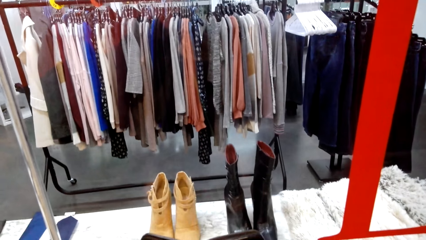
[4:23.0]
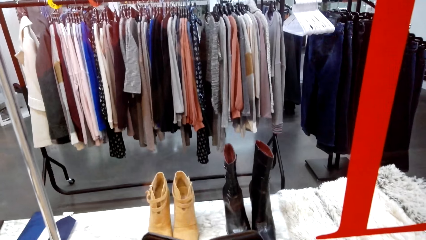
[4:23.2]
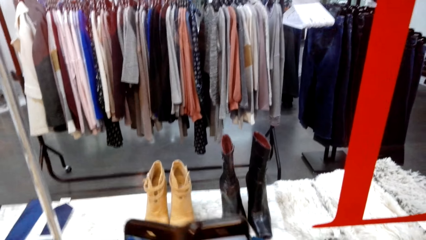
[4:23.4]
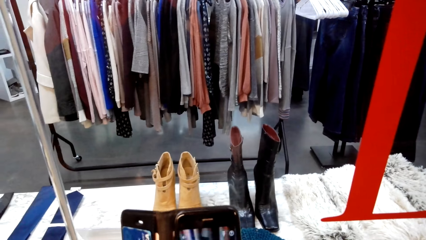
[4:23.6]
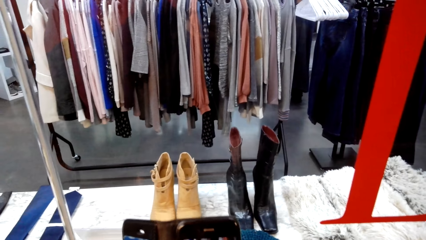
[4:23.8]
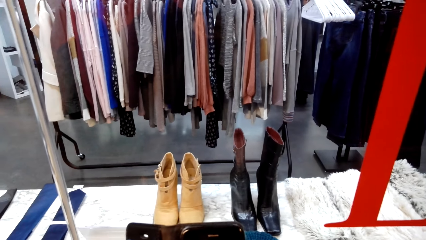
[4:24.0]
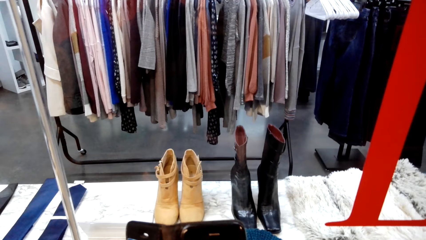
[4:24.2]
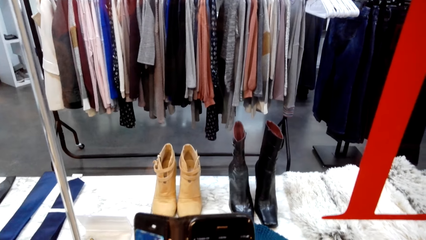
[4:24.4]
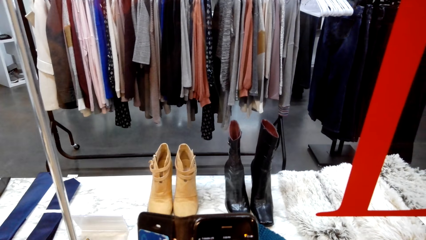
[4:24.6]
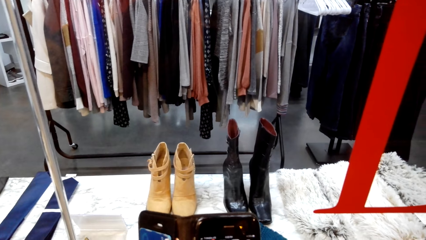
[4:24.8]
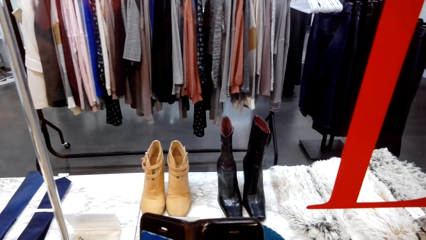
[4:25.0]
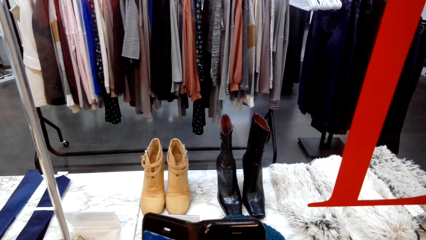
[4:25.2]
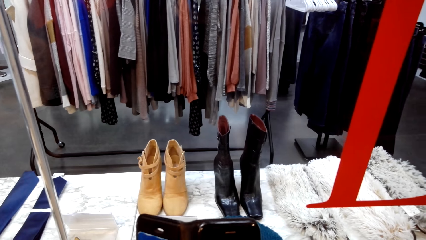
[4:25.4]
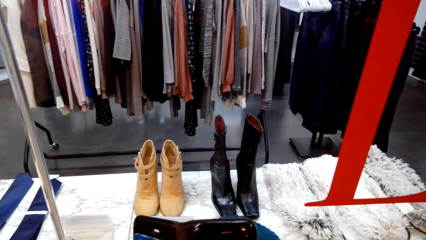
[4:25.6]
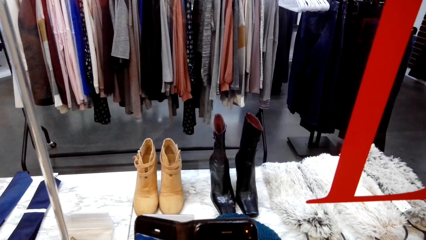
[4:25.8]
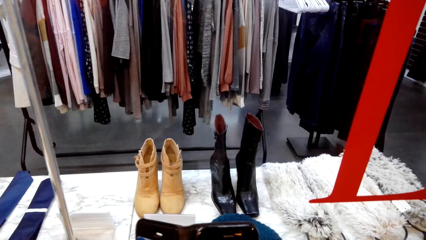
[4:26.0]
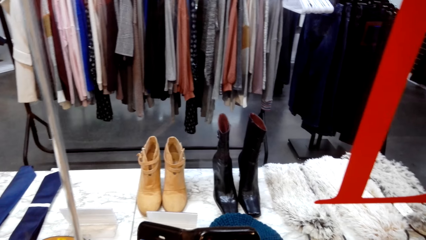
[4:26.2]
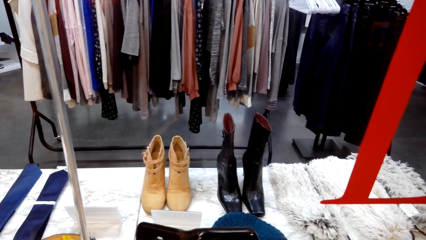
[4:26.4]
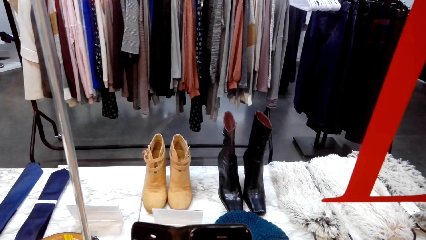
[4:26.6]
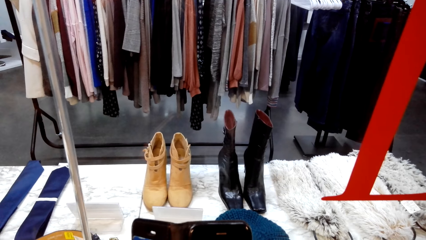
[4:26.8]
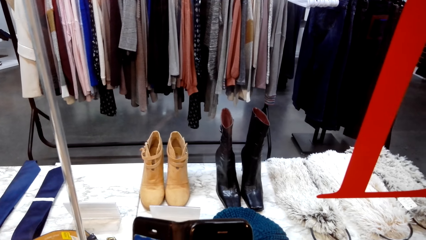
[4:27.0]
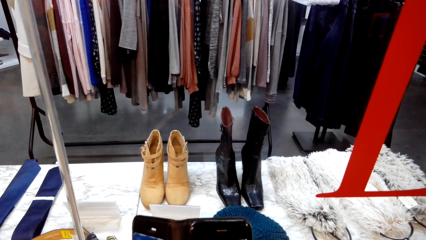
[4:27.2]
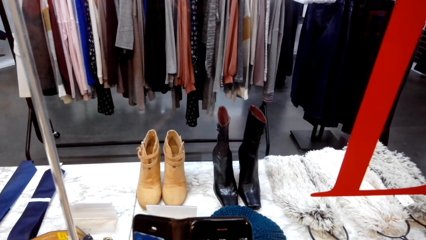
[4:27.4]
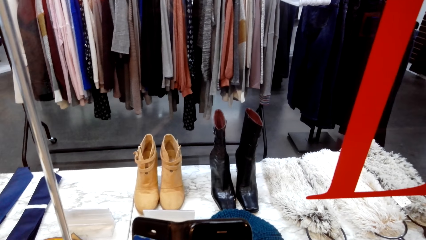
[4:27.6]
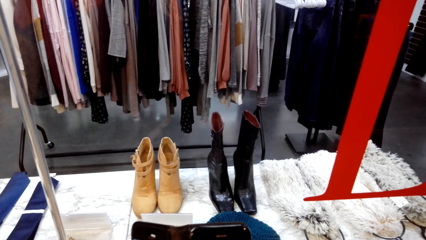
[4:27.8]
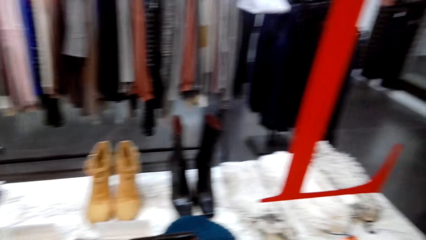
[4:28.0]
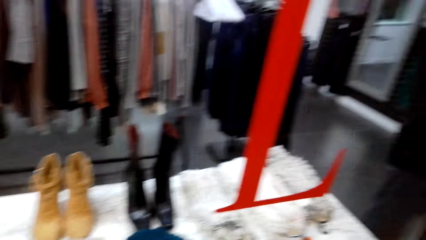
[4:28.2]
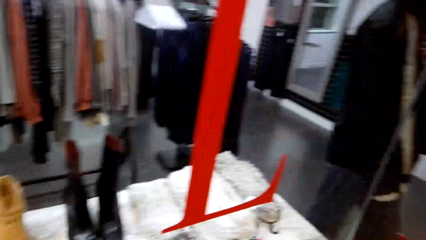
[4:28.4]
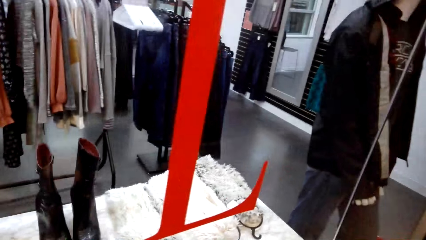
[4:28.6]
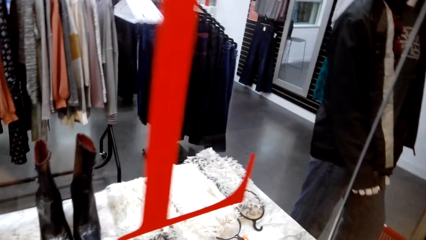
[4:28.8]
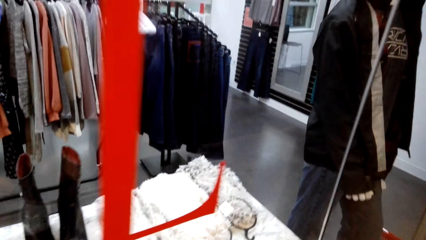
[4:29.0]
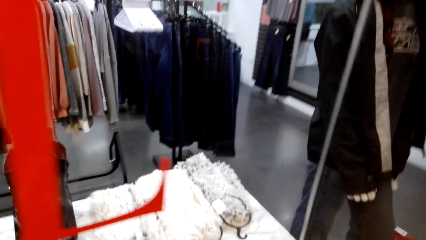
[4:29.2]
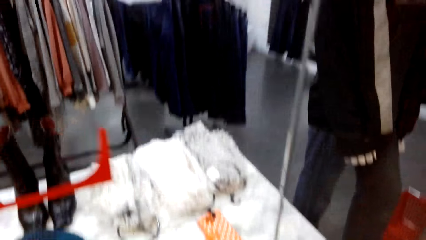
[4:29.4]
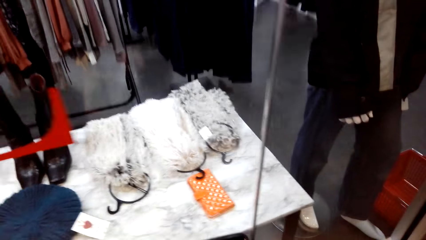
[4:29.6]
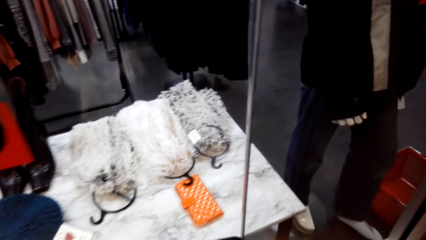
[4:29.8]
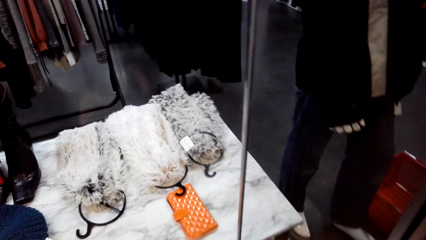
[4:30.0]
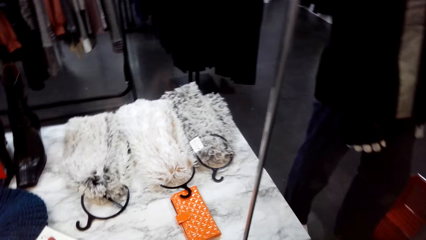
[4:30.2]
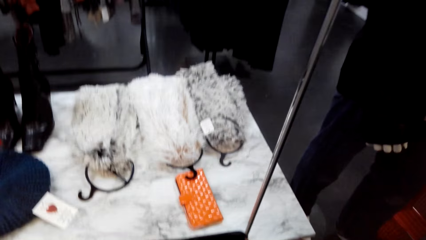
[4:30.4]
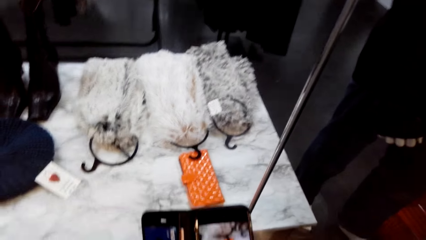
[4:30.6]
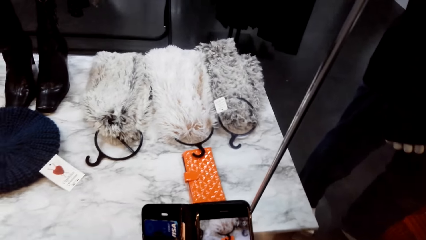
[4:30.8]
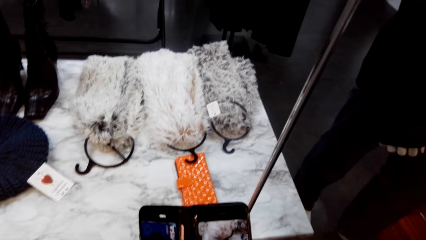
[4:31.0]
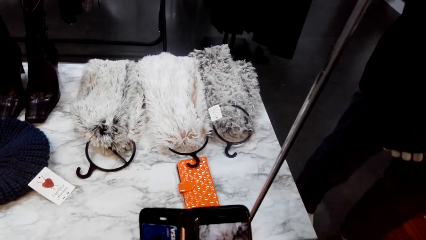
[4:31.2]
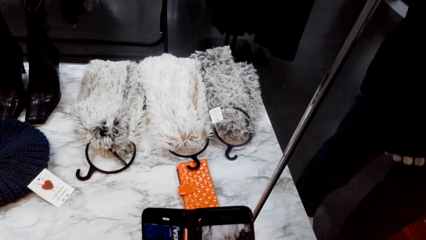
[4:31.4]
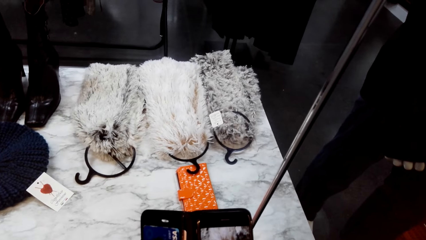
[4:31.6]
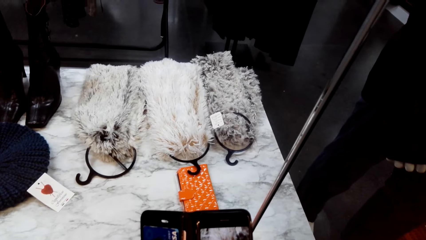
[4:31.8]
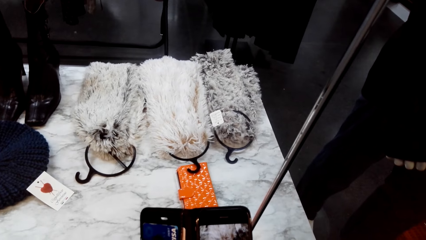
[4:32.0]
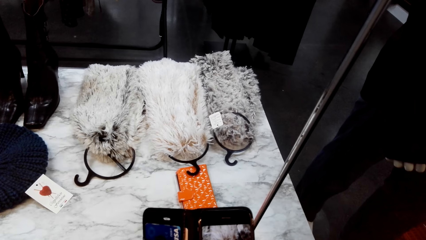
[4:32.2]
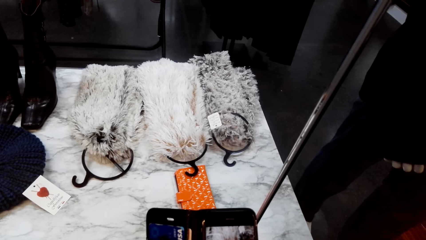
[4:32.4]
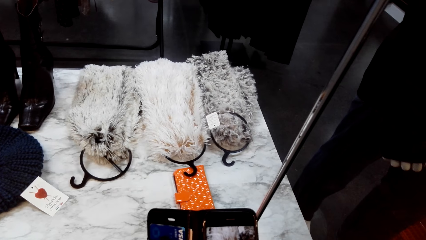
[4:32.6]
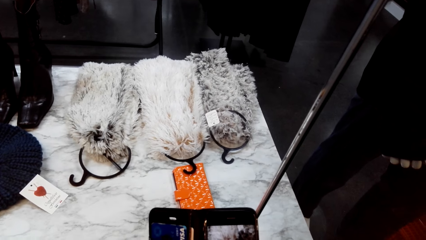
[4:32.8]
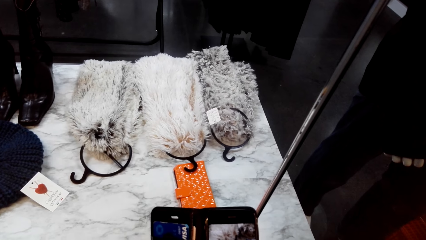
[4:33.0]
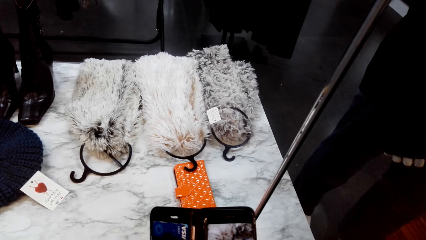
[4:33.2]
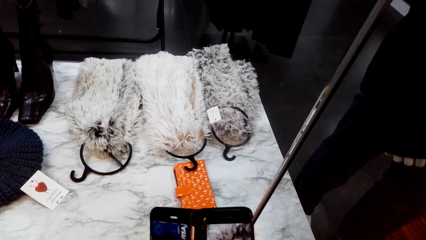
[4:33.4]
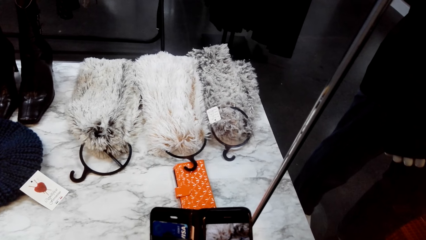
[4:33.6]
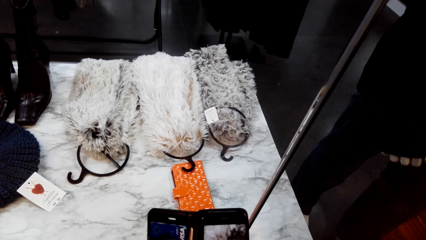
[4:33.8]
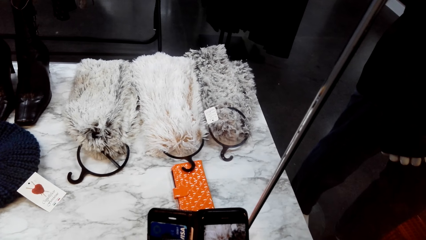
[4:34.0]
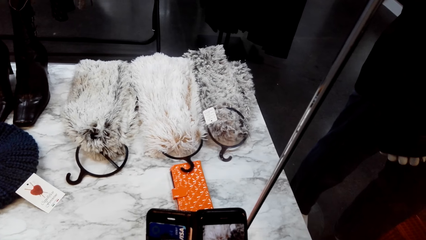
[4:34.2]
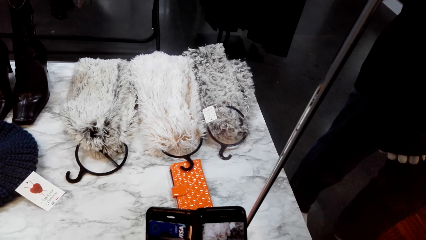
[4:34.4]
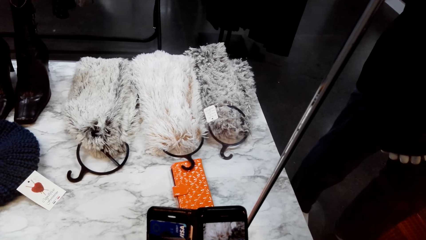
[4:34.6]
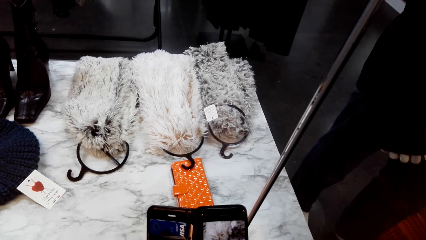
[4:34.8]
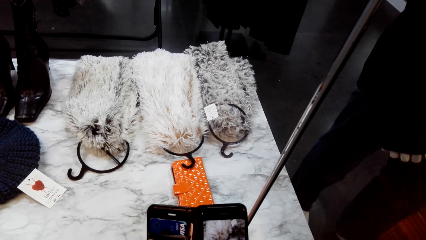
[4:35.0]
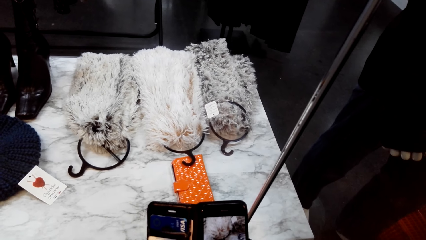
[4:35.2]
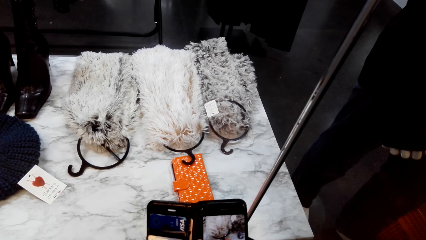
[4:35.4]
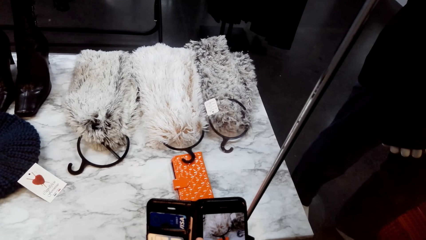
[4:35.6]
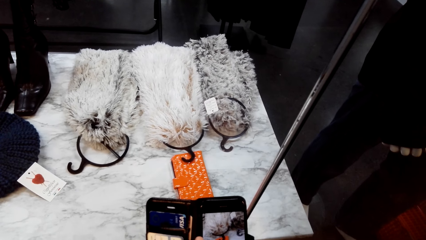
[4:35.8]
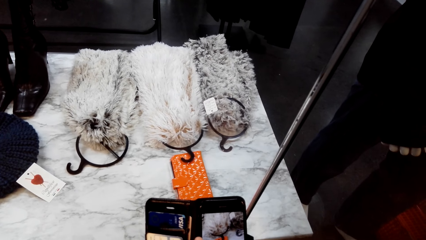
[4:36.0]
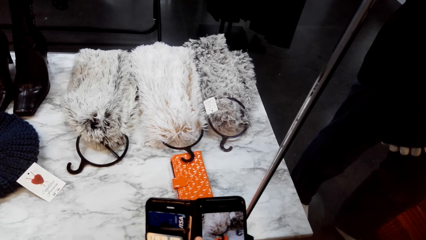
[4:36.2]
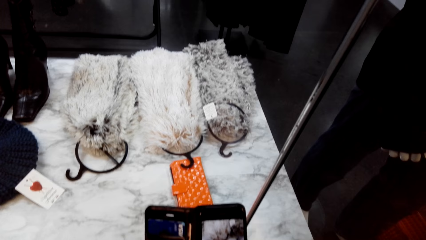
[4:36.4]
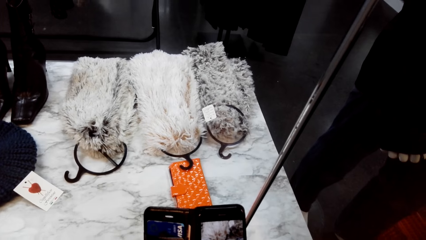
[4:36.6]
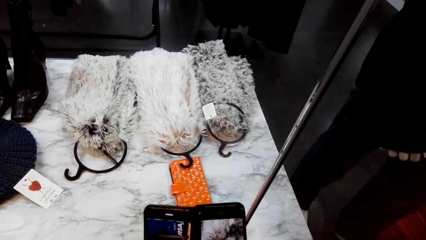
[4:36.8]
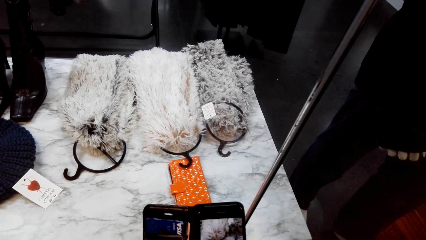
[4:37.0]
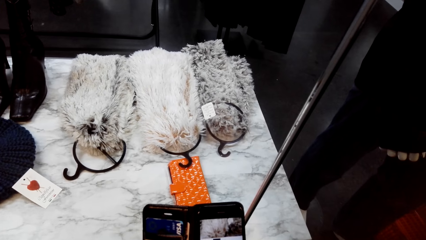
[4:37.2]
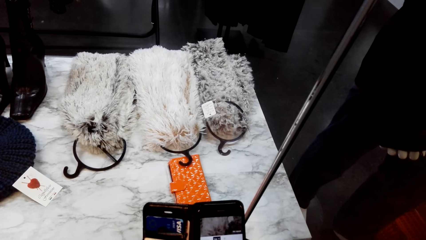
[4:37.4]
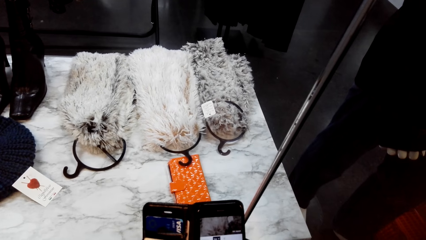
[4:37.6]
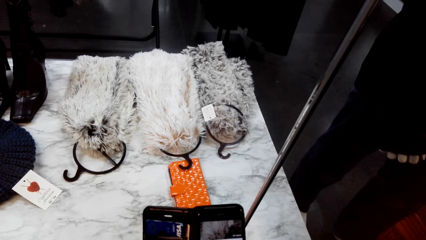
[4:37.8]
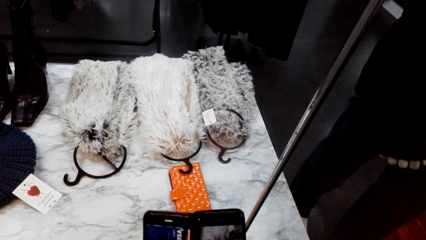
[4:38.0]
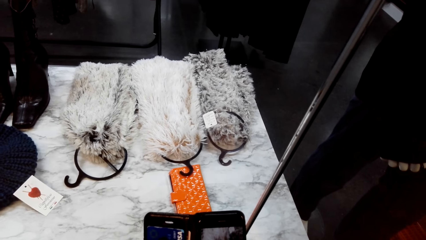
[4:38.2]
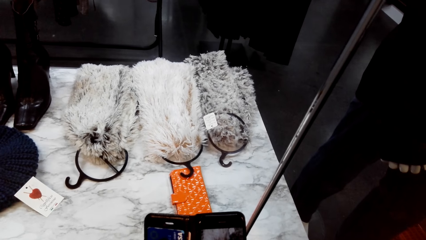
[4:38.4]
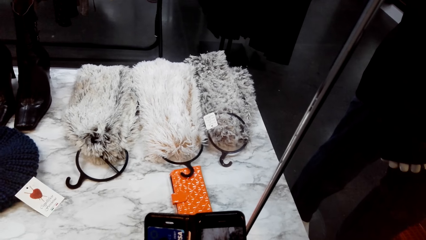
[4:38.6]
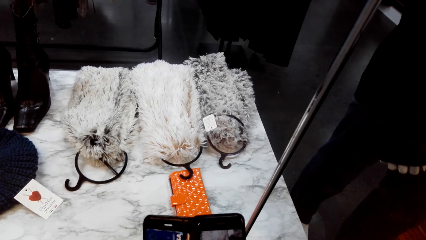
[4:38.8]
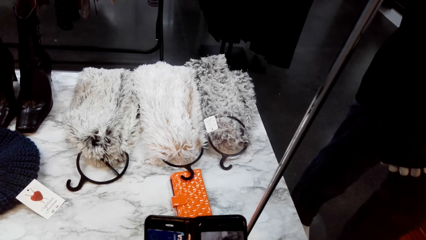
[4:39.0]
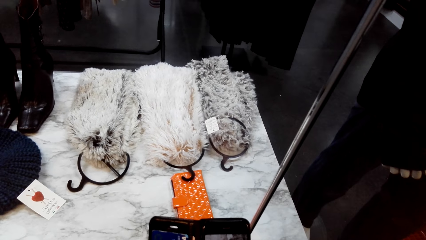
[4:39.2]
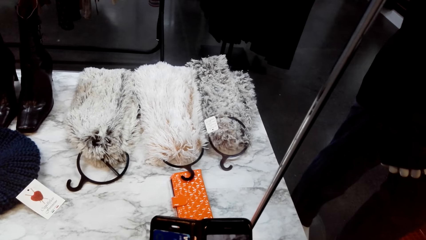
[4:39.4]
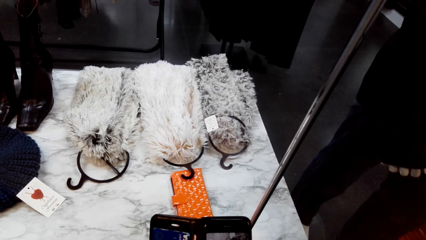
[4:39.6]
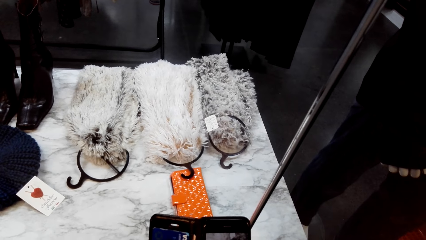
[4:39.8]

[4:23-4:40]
The camera wearer laughs. They talk with the person. They take a photo with a phone.
